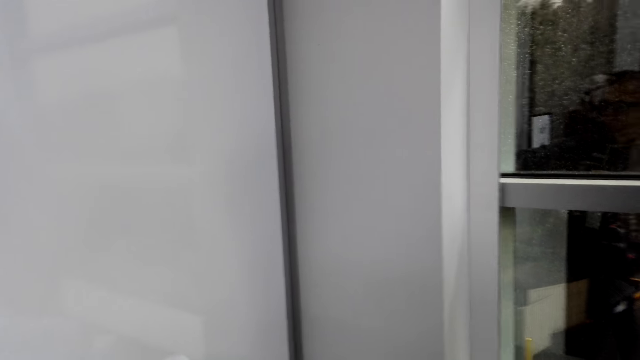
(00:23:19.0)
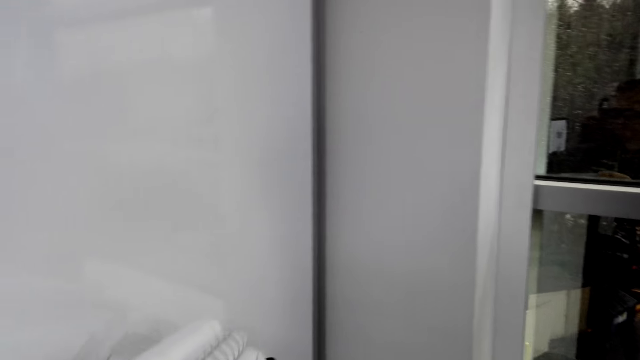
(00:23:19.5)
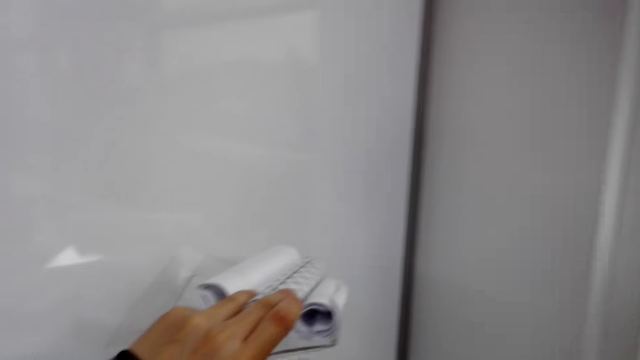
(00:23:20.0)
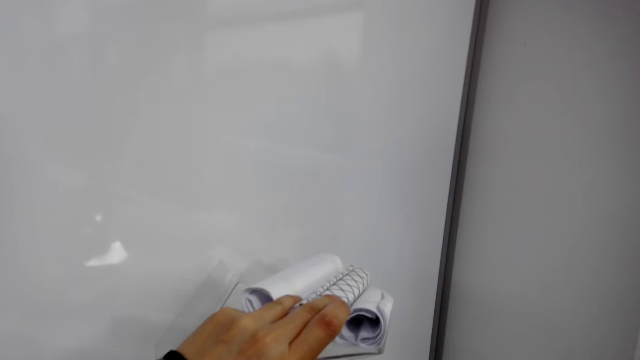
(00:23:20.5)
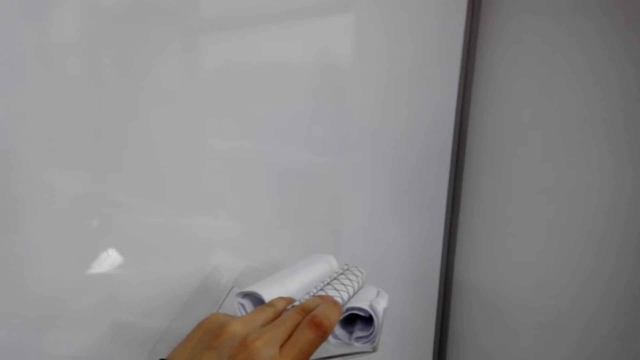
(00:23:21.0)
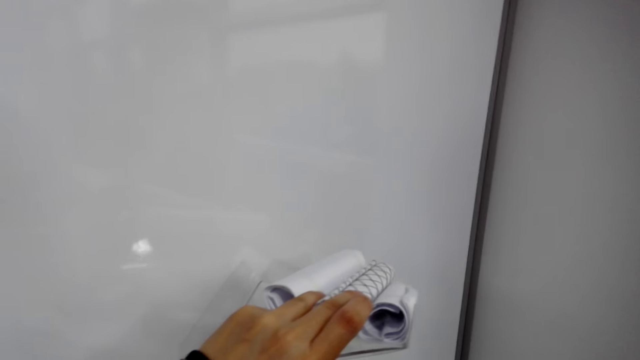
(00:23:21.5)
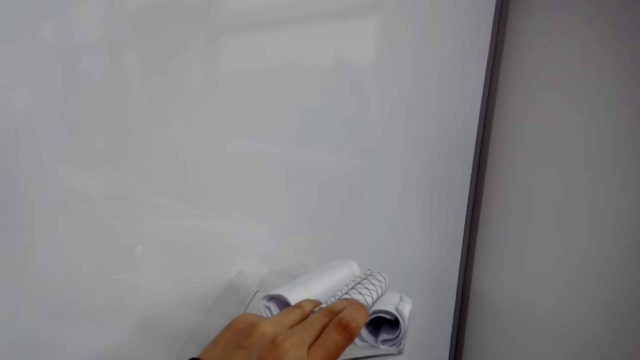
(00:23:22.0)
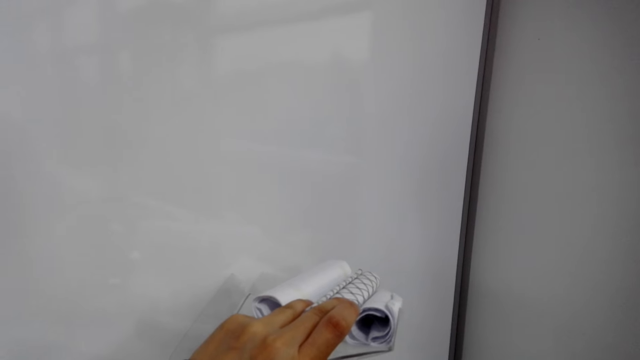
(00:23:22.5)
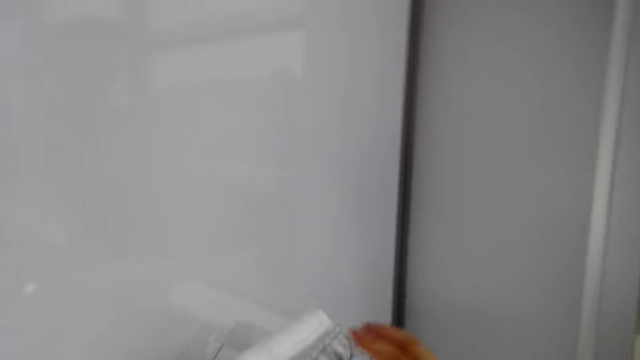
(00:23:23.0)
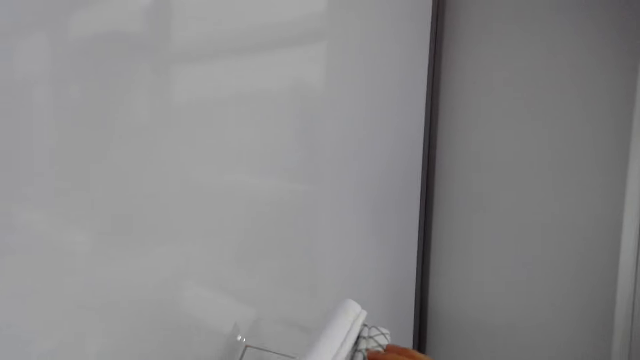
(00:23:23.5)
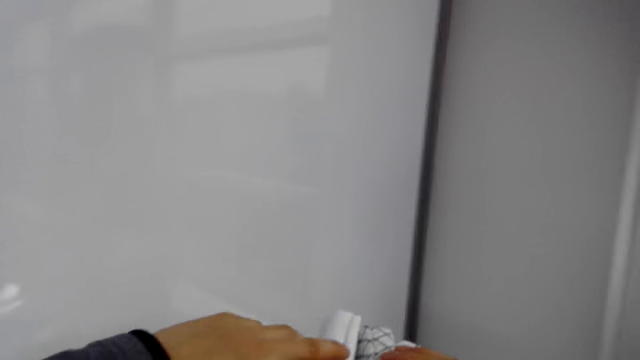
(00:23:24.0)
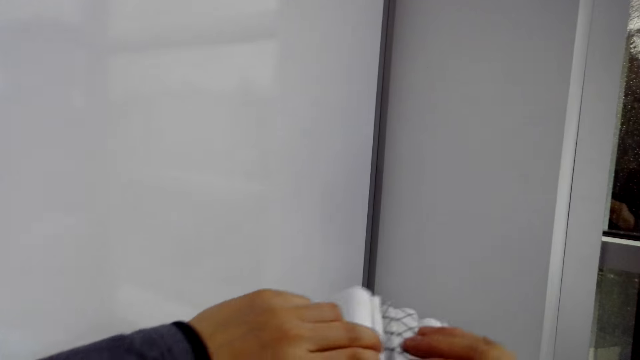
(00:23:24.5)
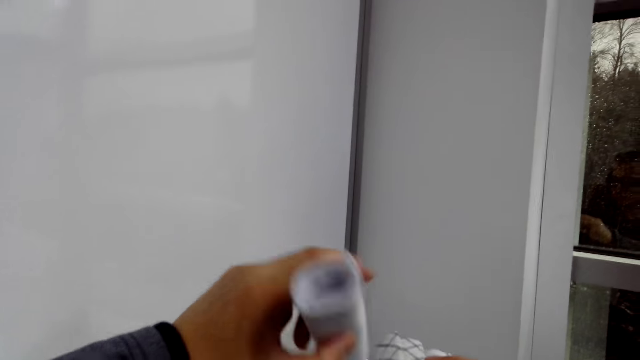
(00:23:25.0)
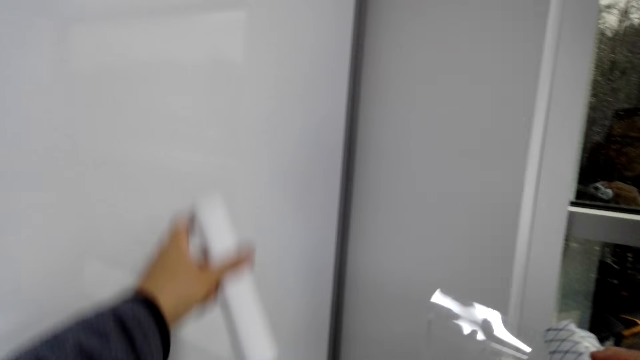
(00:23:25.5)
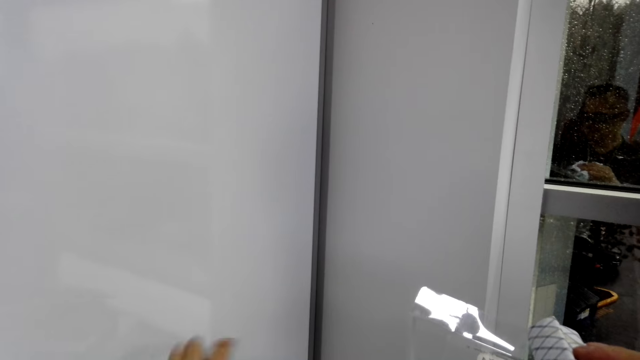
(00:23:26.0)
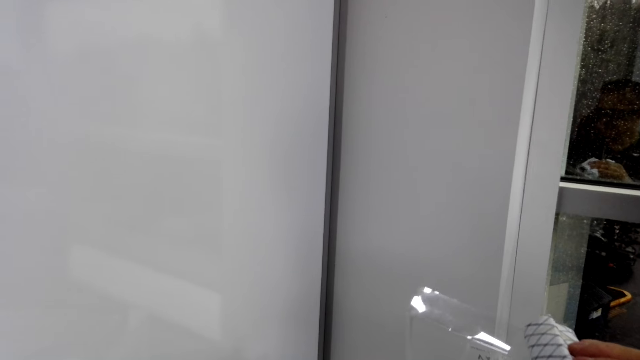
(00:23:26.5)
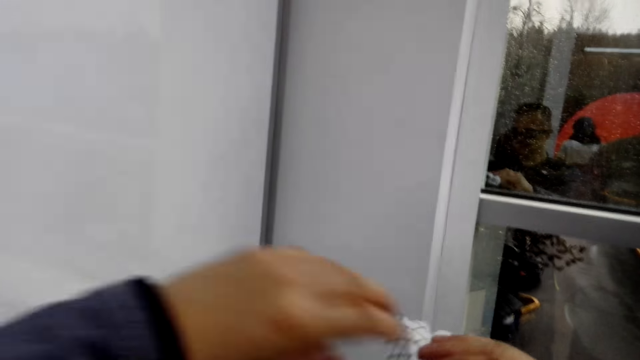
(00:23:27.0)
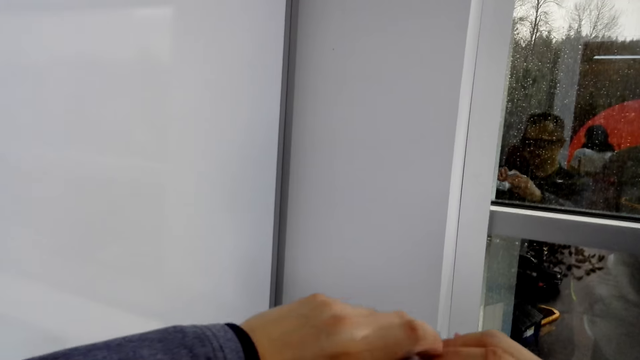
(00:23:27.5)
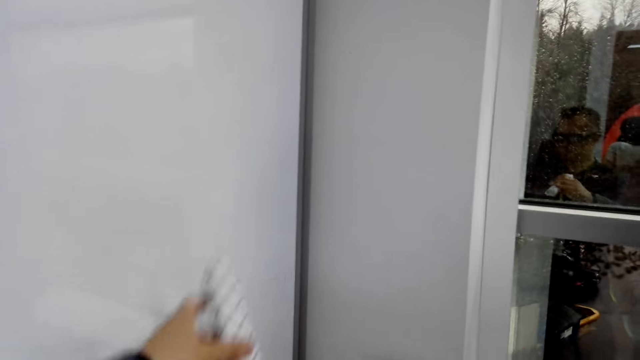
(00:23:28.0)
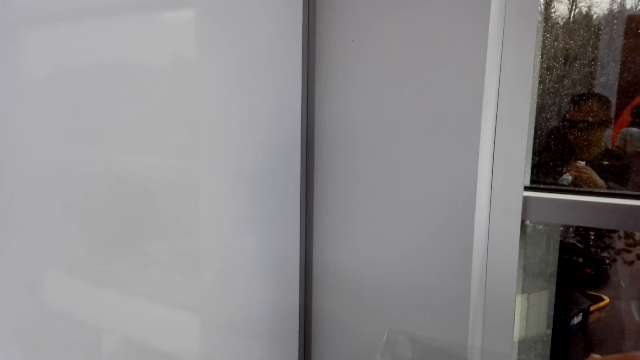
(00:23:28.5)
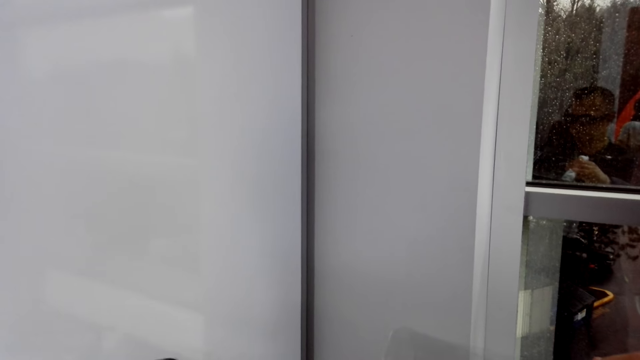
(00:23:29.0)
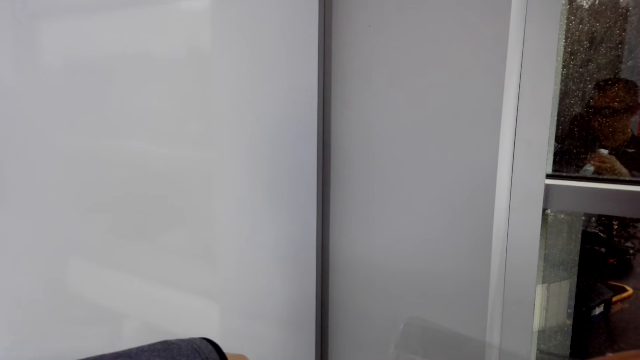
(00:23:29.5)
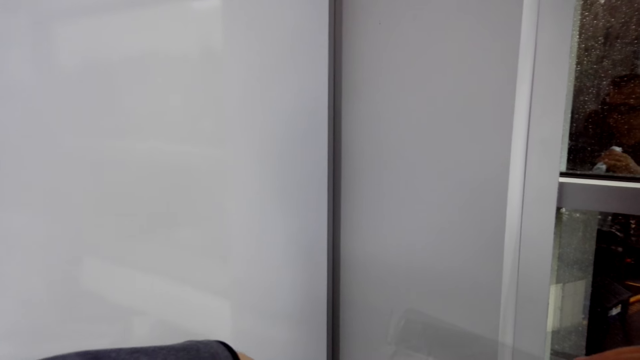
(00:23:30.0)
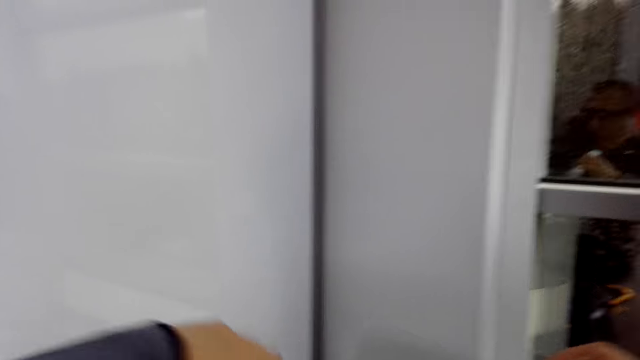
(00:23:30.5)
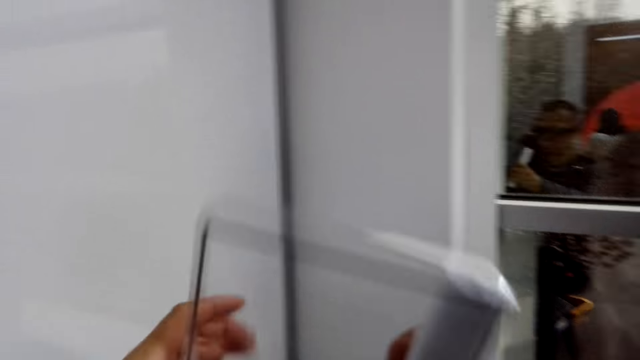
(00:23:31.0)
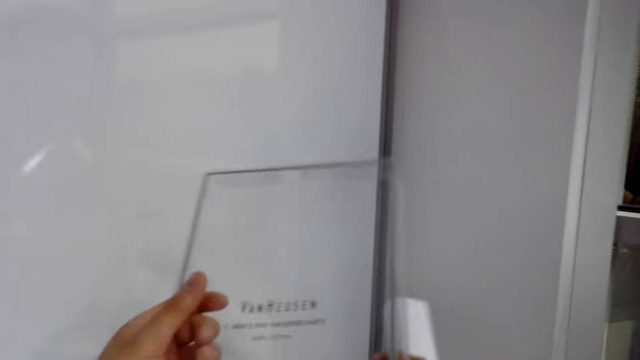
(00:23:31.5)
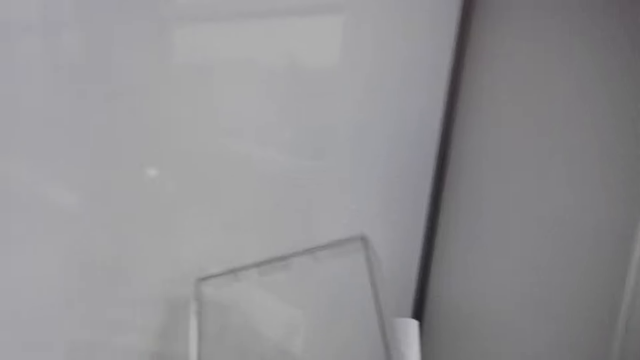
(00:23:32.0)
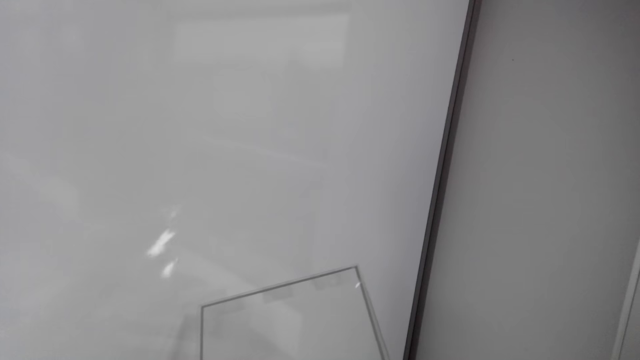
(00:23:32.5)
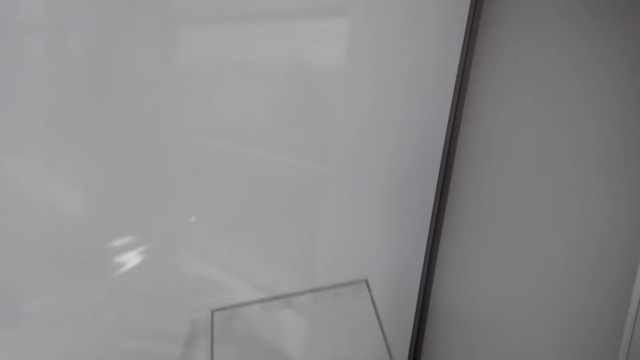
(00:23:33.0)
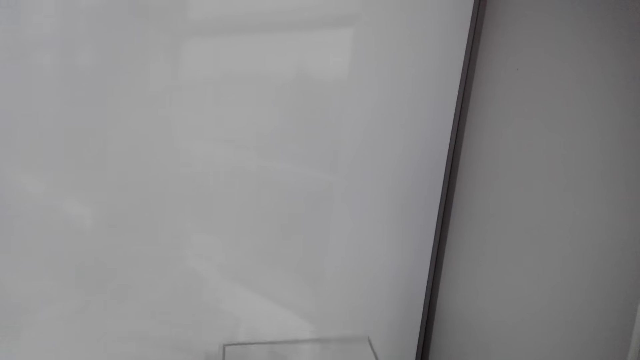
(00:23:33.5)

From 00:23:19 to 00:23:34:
The camera wearer touches the clothes in the box. They remove a cloth in the box. They place the cloth on the table. They remove another cloth in the box and place the cloth on the table. They hold the box cover.

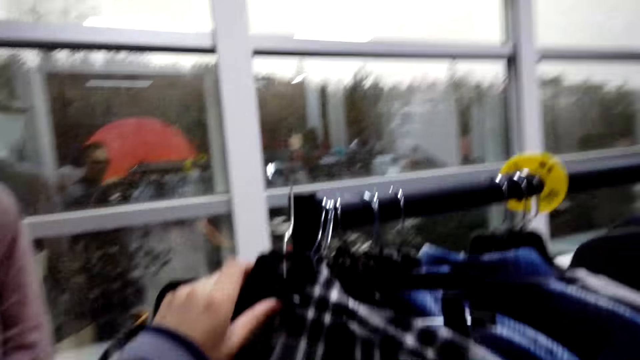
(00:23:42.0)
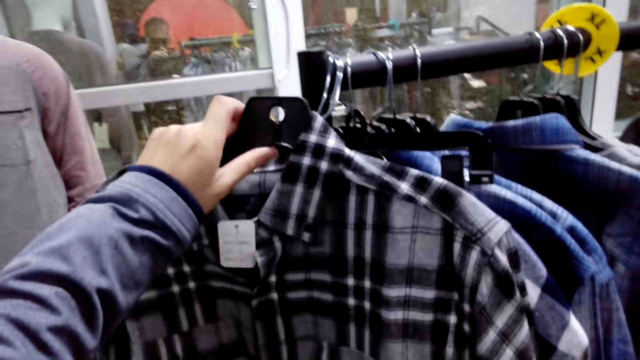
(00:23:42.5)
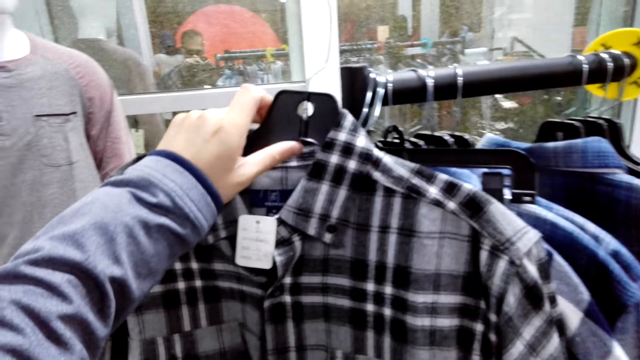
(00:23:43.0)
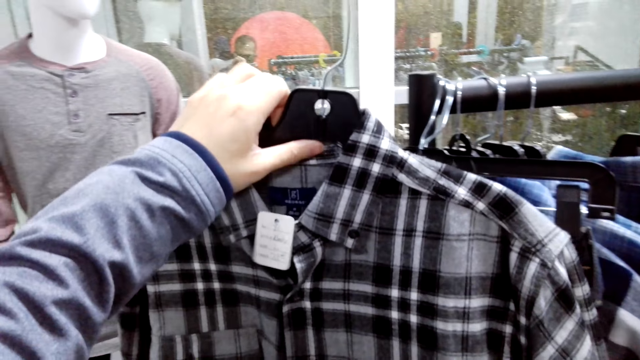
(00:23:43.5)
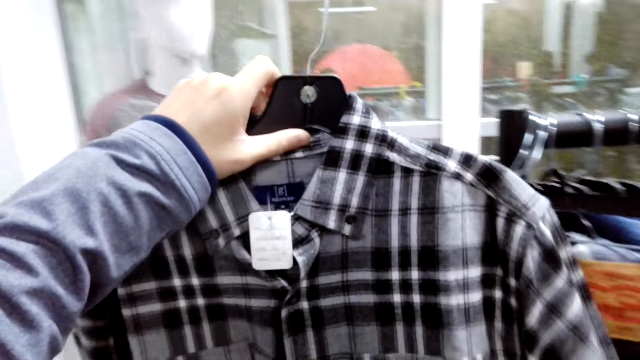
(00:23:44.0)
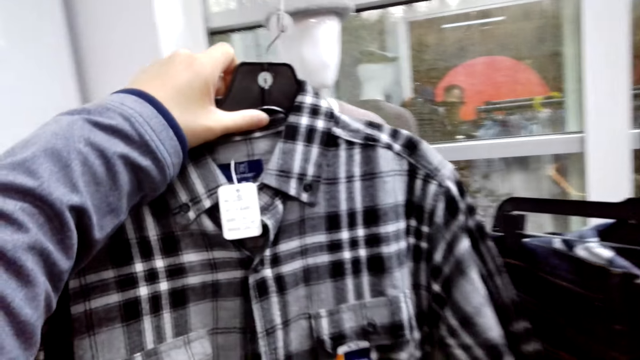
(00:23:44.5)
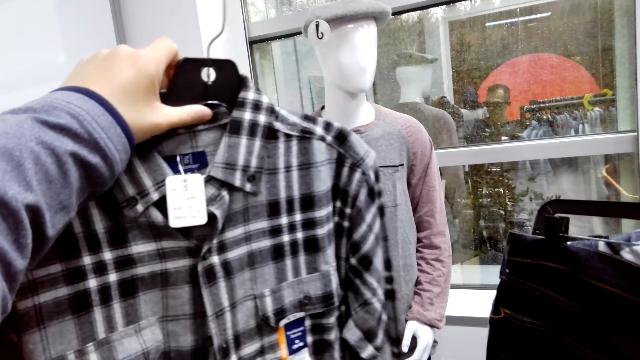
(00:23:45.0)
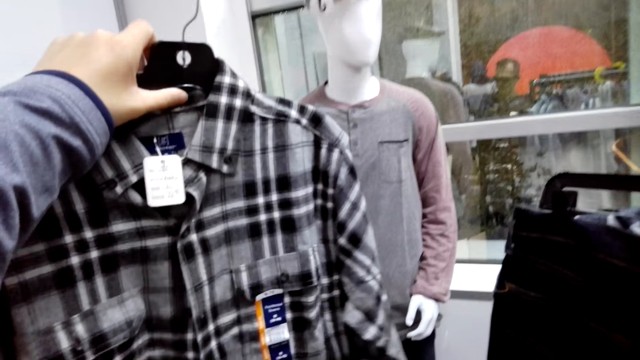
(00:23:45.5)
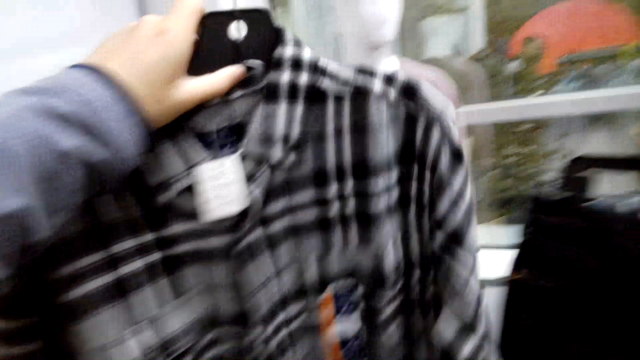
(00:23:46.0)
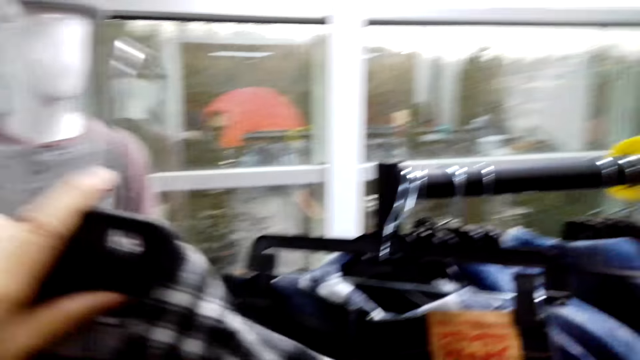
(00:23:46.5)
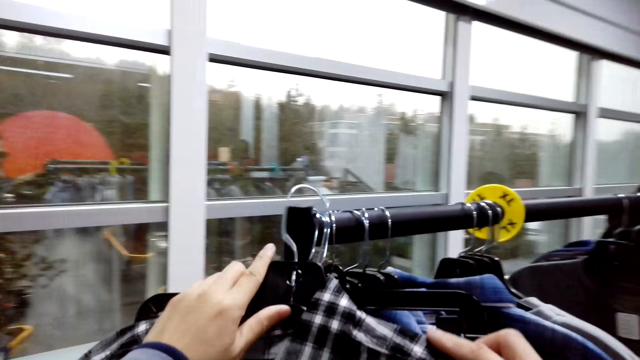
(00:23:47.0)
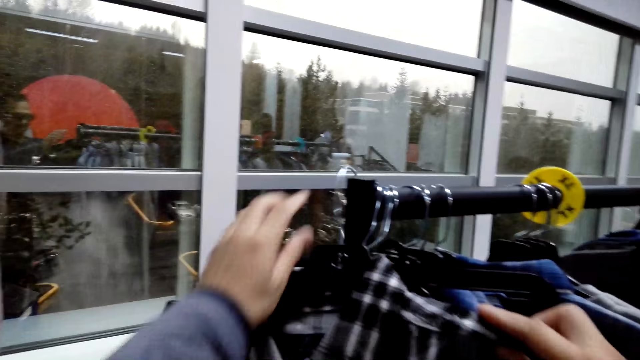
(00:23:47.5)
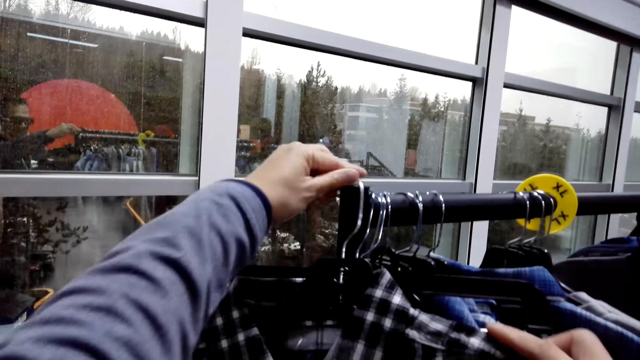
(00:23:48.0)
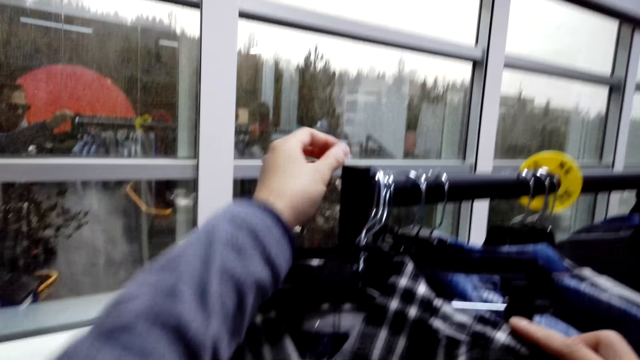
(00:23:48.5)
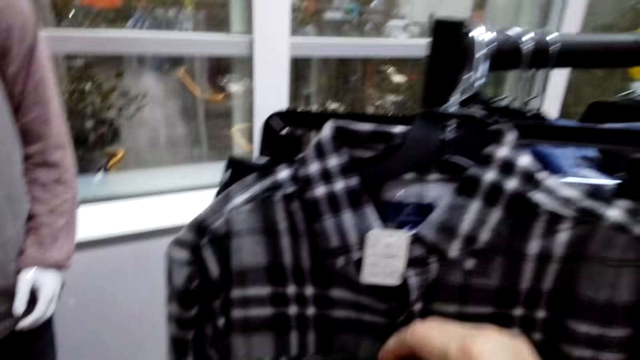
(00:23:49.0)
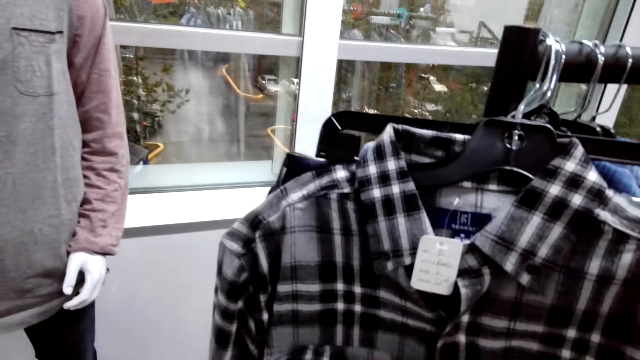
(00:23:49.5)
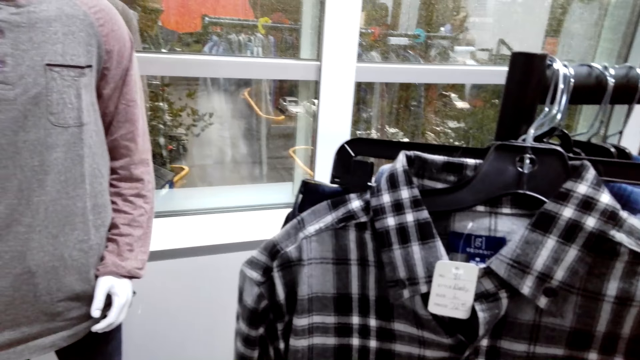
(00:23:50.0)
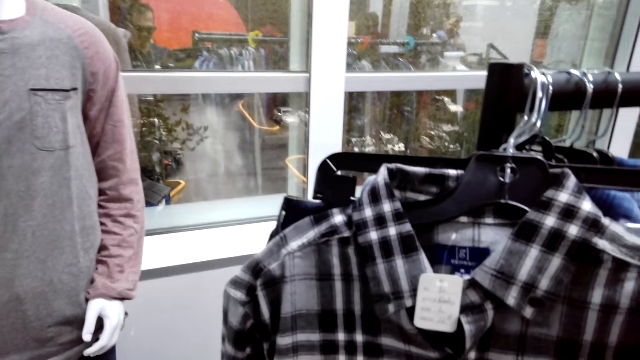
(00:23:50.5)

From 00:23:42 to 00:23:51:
The camera wearer unhooks the shirt on the hanging rod. They hook the shirt on the hanging rod.
